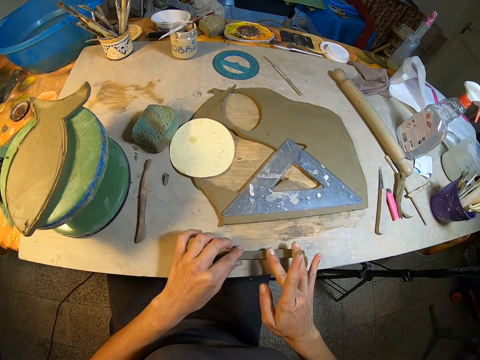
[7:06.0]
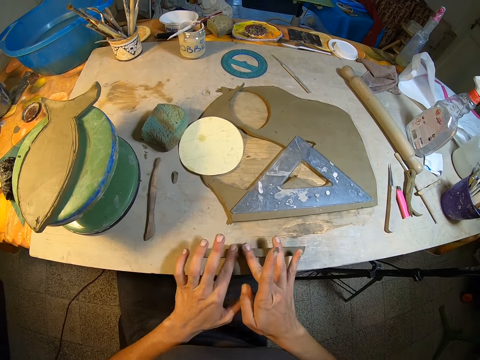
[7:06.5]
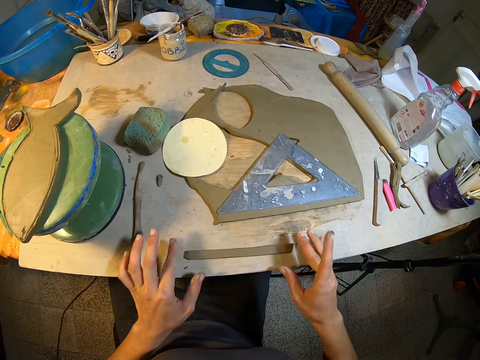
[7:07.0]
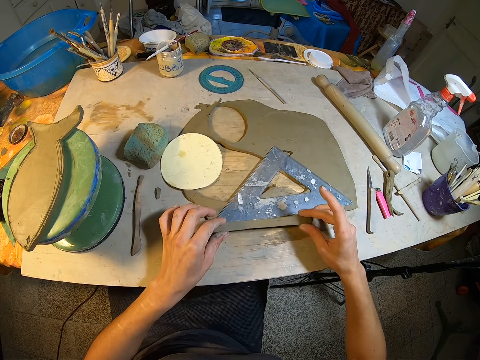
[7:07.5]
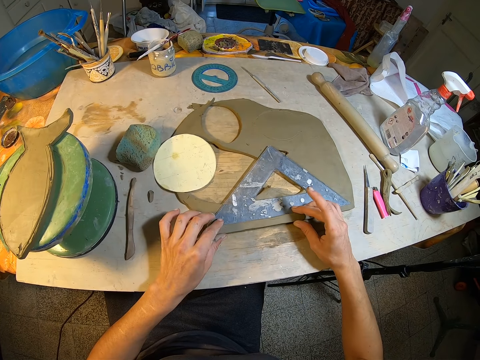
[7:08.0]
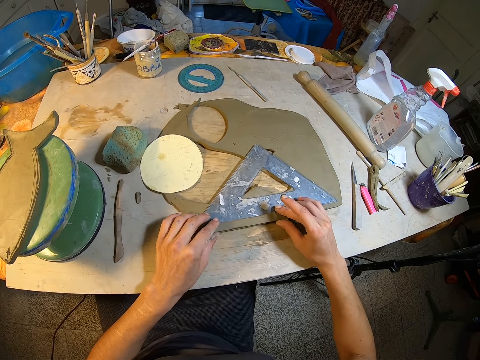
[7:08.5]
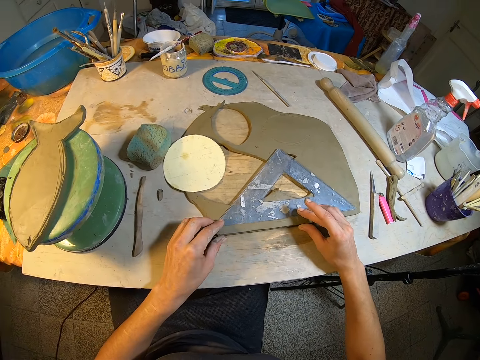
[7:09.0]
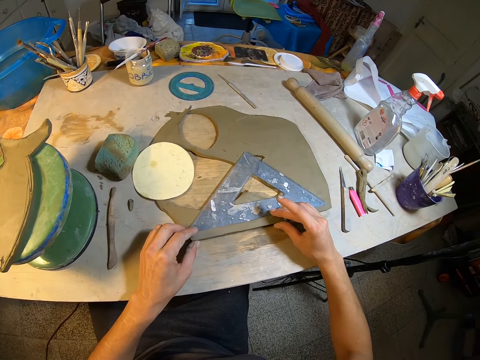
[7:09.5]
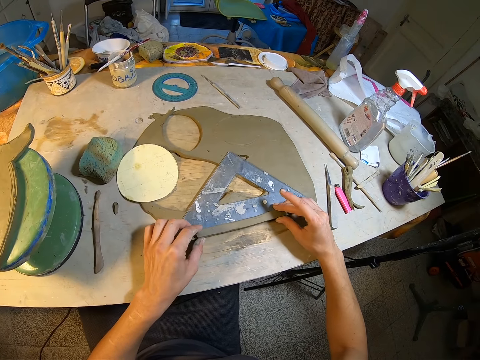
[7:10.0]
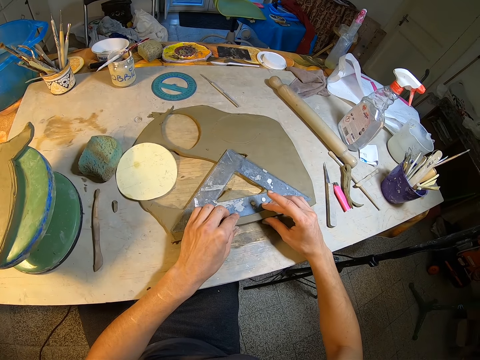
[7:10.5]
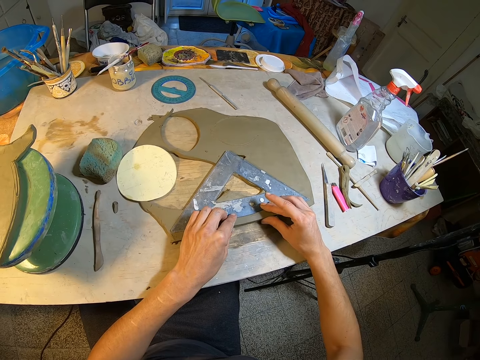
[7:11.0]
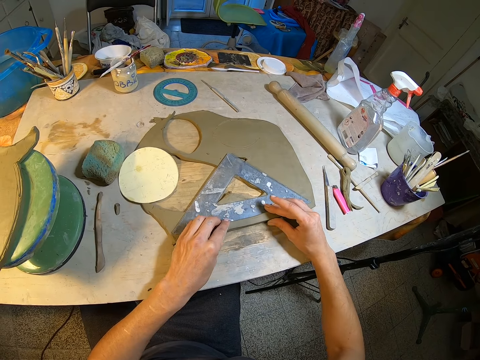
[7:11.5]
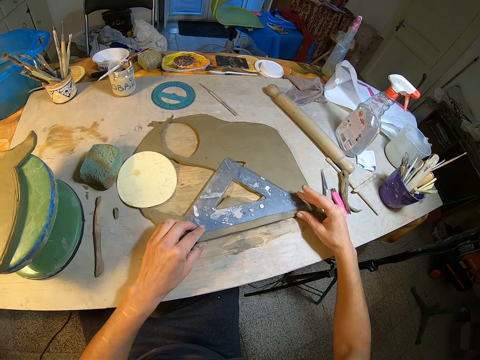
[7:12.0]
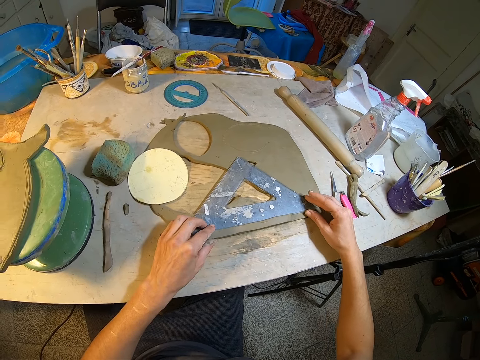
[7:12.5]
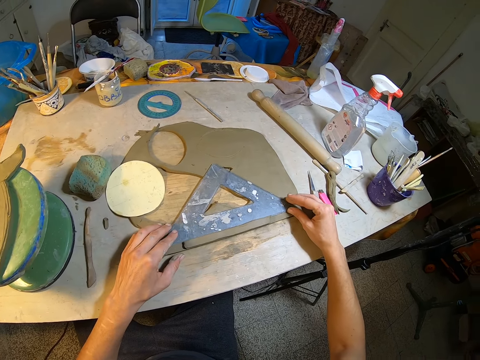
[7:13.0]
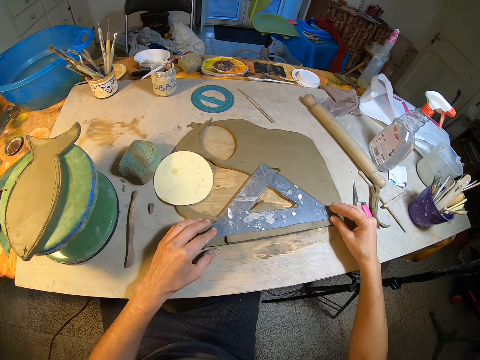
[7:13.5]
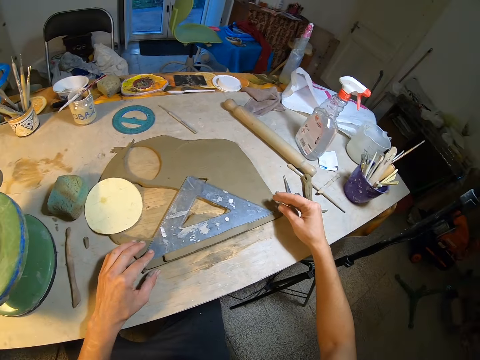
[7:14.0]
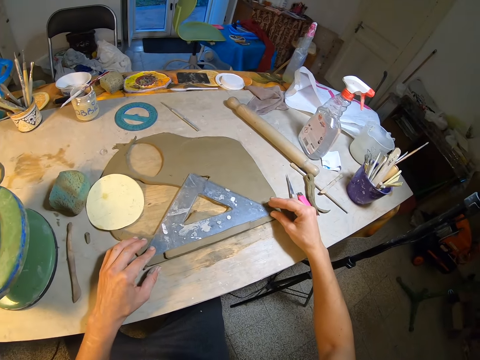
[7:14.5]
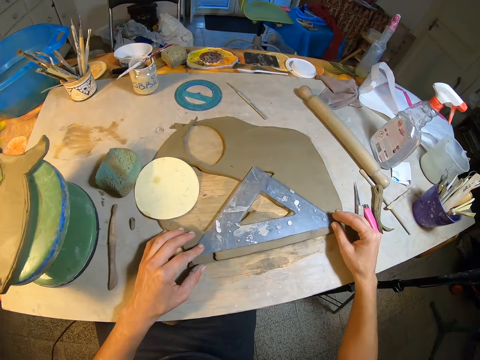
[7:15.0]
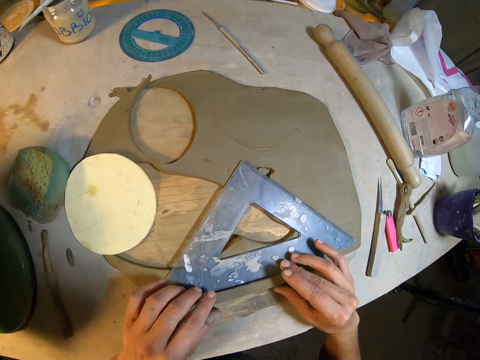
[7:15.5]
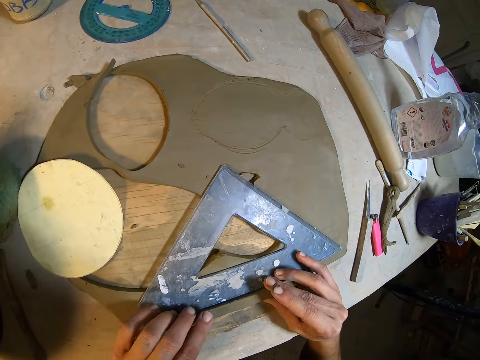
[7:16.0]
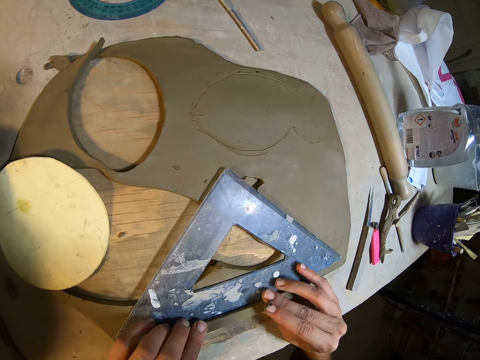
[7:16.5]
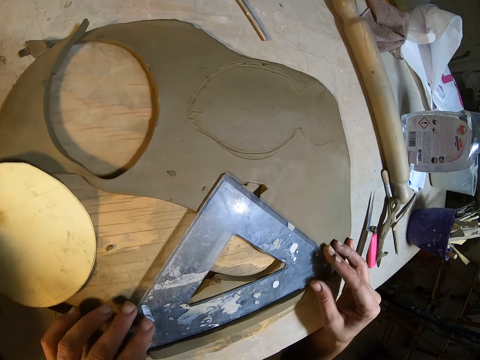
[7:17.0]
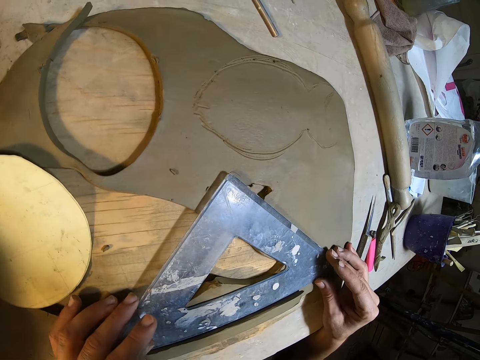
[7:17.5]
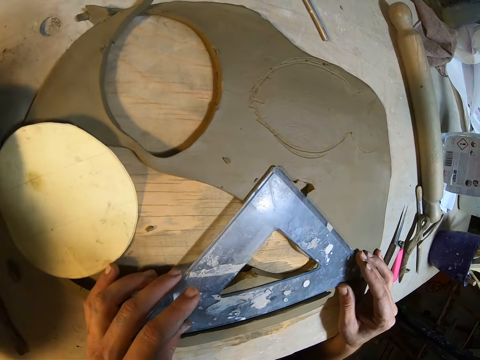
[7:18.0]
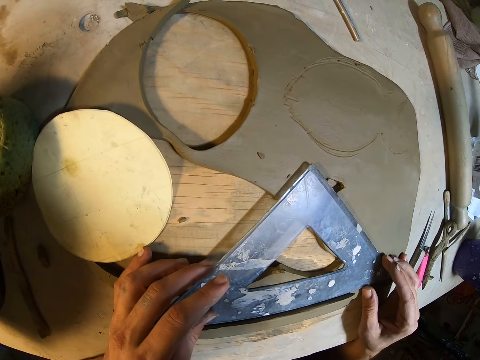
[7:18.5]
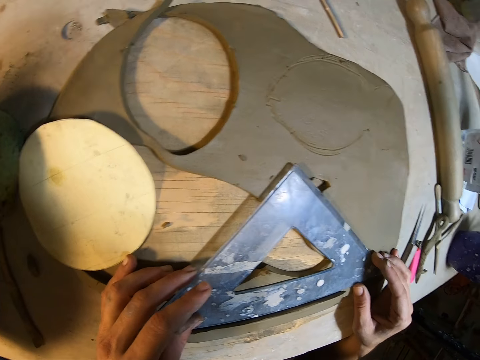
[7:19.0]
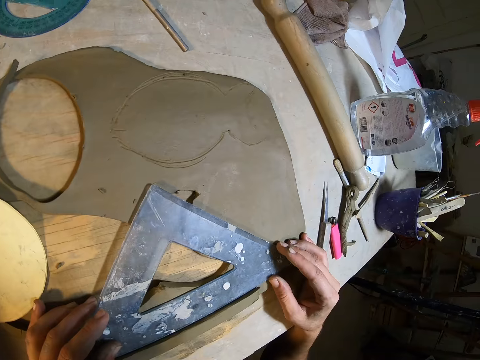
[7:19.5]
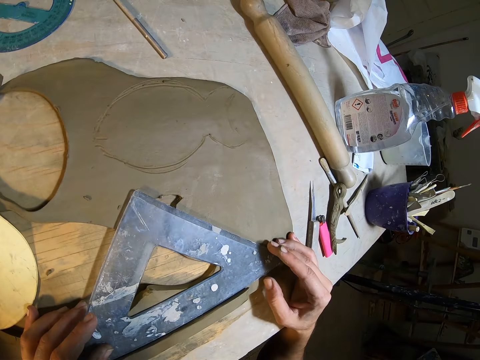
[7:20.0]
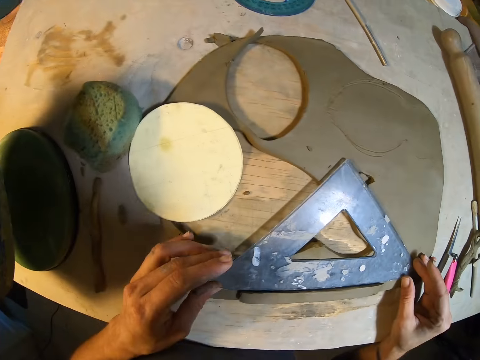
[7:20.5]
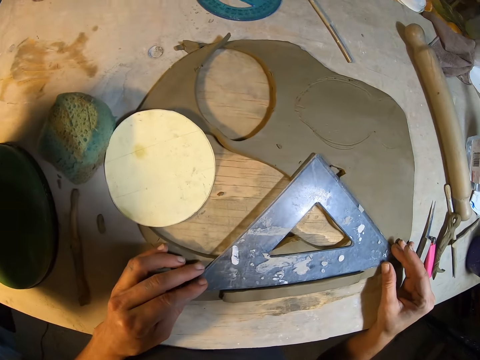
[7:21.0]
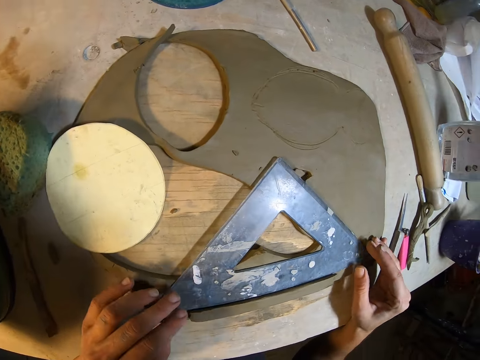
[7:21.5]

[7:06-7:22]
The camera wearer places the clay mold in both hands on the clay mold on the table. She measures the piece of wet clay with a ruler. She adjusts the set square on the clay mold on the table with both hands.

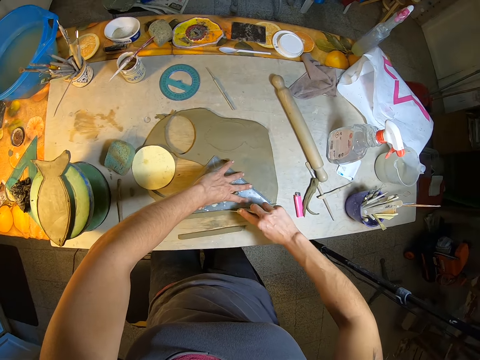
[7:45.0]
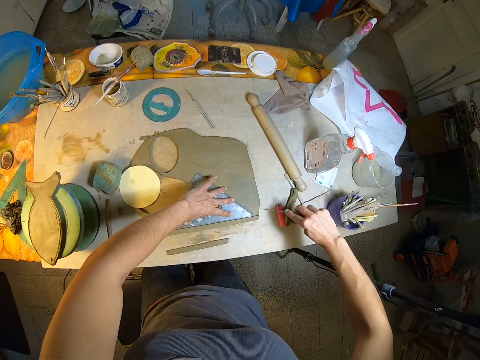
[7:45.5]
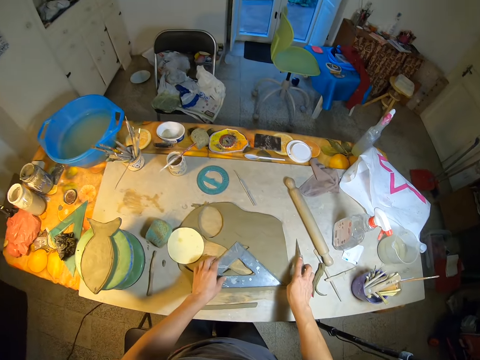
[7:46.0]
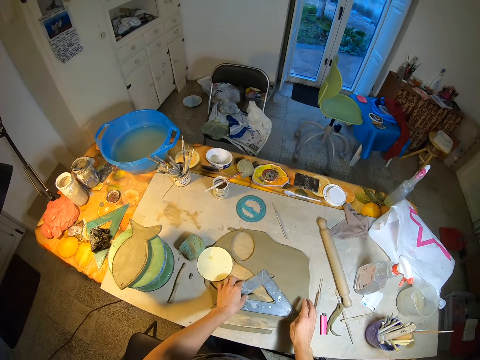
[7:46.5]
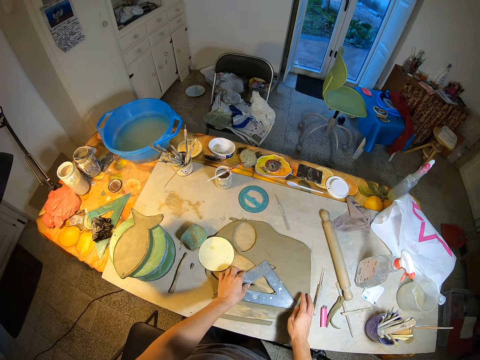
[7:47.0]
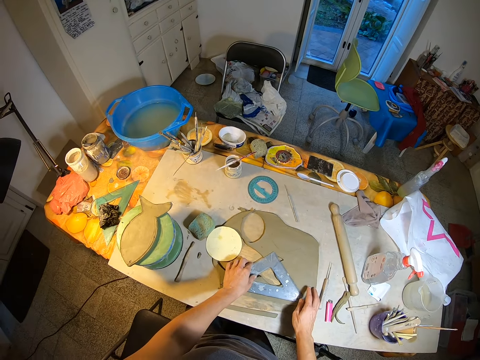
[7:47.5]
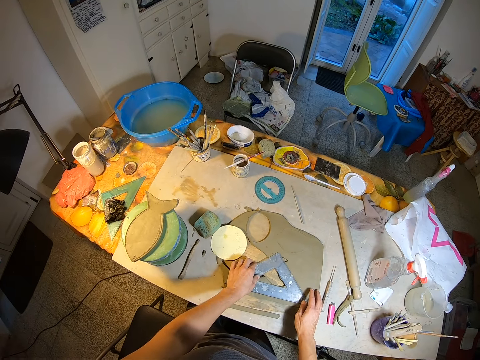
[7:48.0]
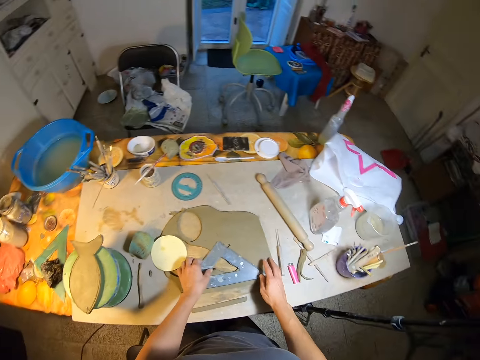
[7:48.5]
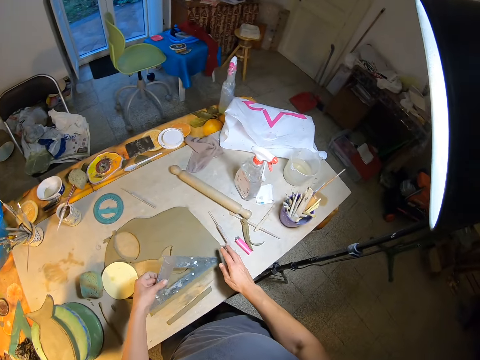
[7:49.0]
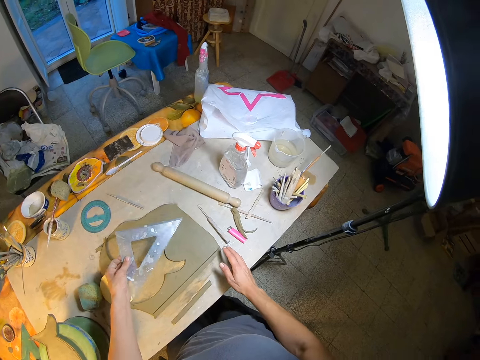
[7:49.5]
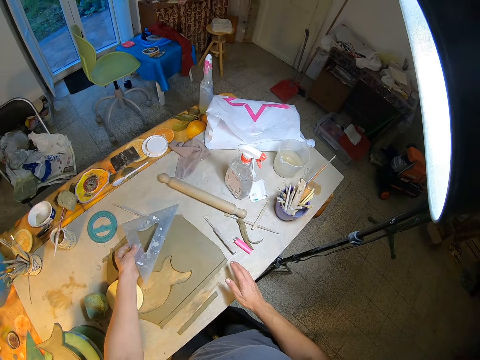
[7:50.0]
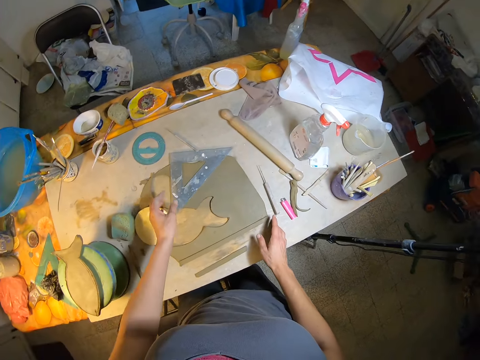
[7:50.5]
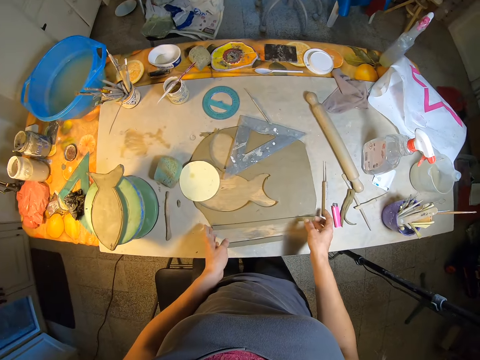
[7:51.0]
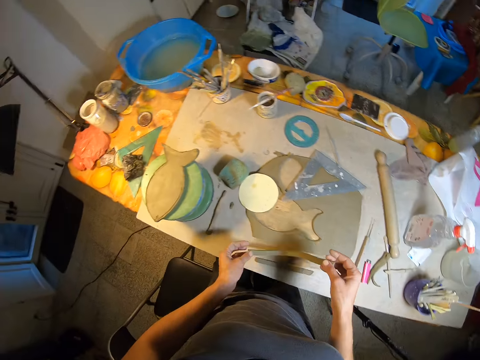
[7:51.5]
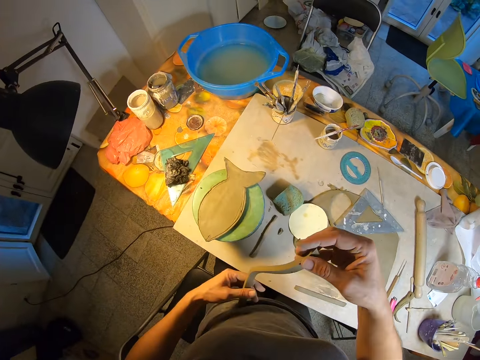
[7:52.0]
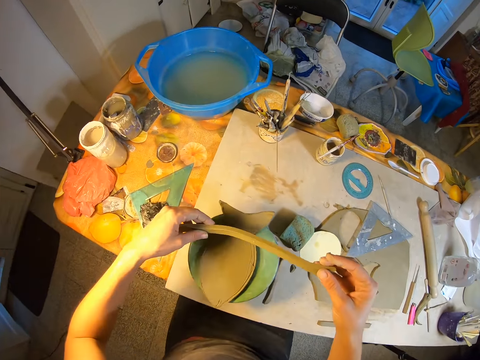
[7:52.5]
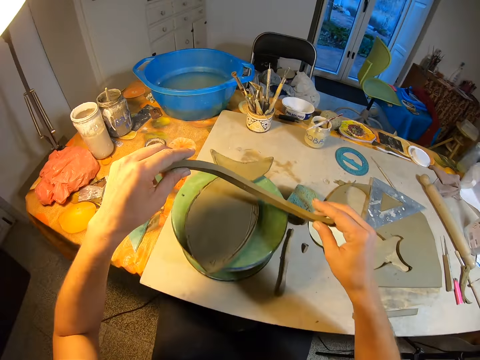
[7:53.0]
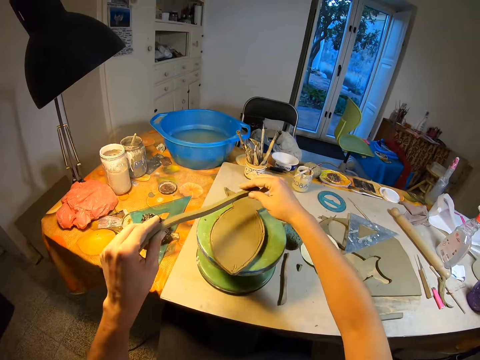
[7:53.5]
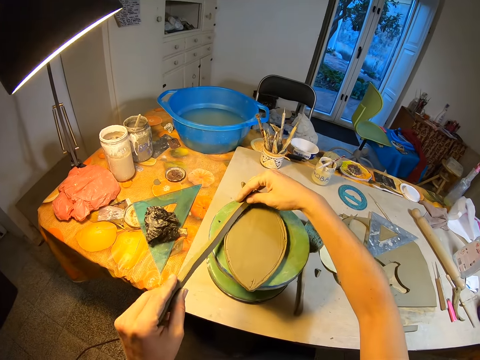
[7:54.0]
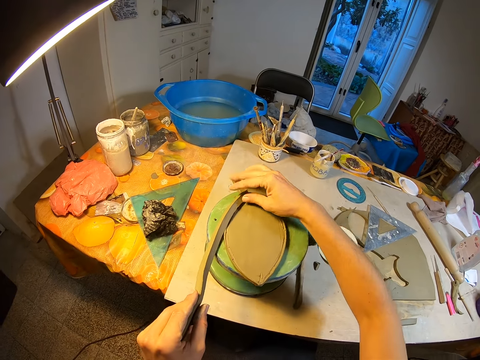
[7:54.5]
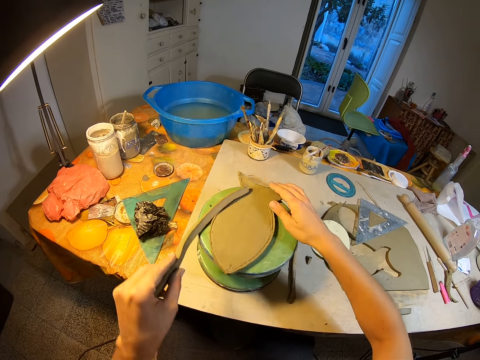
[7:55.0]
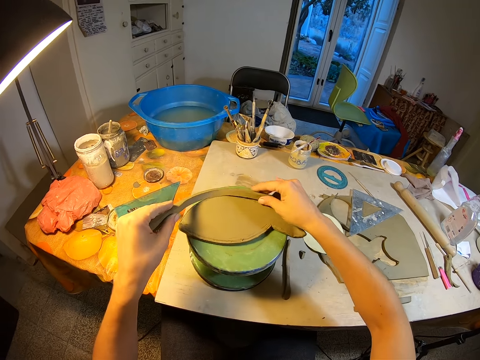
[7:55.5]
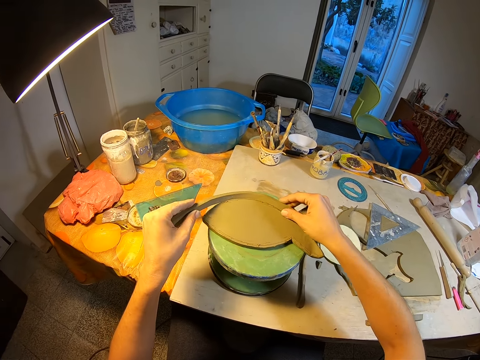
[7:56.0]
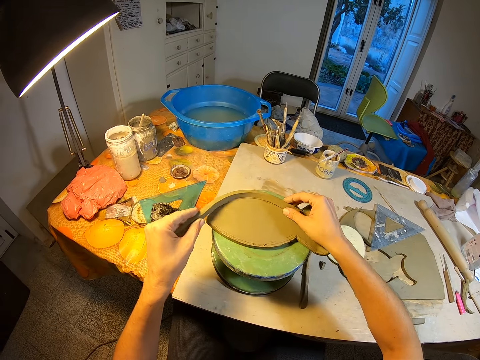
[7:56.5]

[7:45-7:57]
The camera wearer drops the knife from her left hand on the table. She removes the set square on the clay mold on the table with her left hand. She drops the set square from her left hand to the table. She lifts the clay mold from the table with both hands. She sits on the chair. She places the clay mold in both hands on the clay mold on the revolving seat on the table. She fixes the piece of wet clay on the wet clay art. She holds the clay mold on the clay mold on the revolving seat on the table with her left hand. She rotates the revolving seat on the table with her right hand. She holds the clay mold on the clay mold on the revolving seat on the table with both hands.
